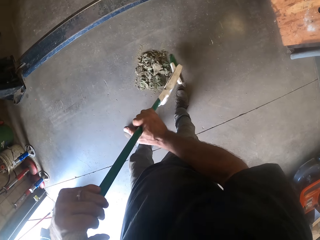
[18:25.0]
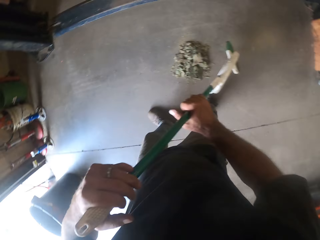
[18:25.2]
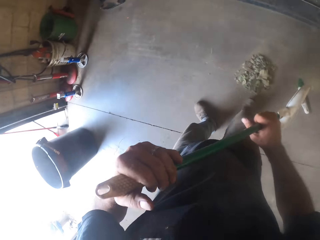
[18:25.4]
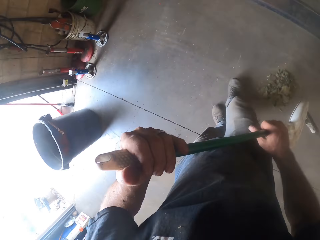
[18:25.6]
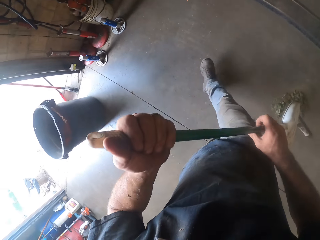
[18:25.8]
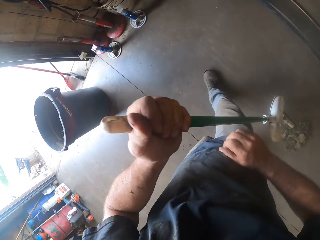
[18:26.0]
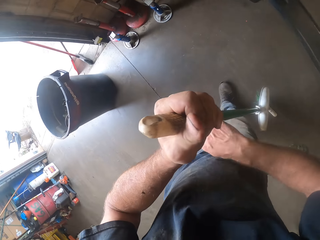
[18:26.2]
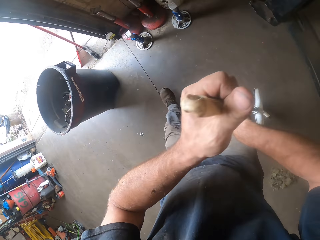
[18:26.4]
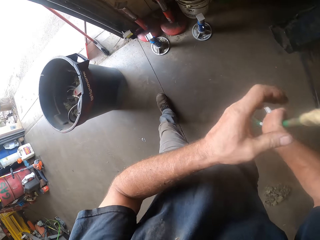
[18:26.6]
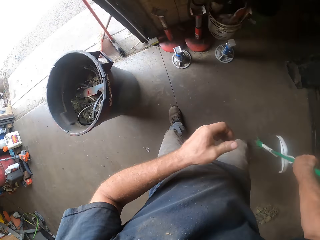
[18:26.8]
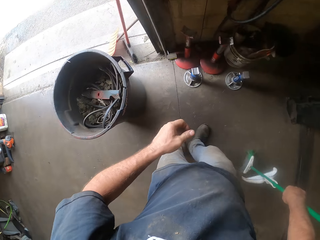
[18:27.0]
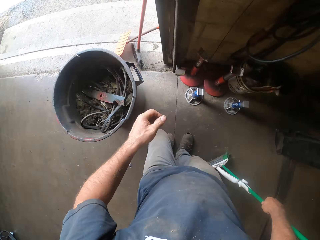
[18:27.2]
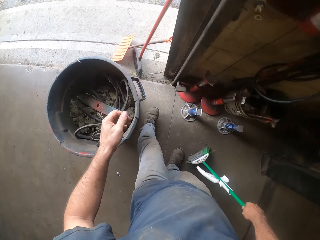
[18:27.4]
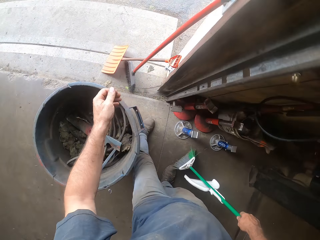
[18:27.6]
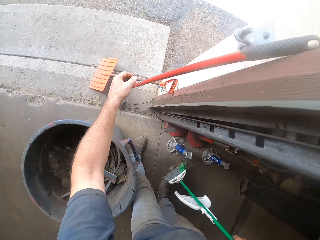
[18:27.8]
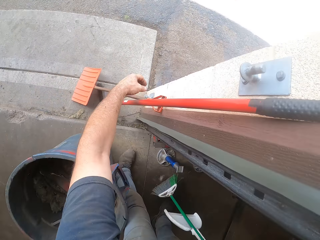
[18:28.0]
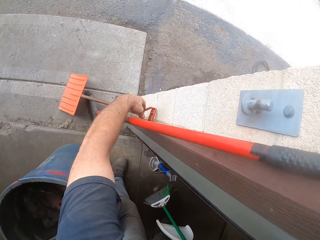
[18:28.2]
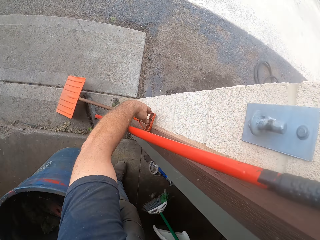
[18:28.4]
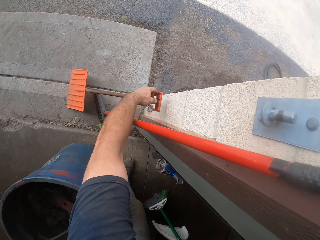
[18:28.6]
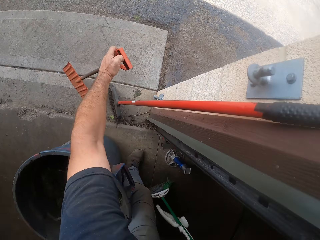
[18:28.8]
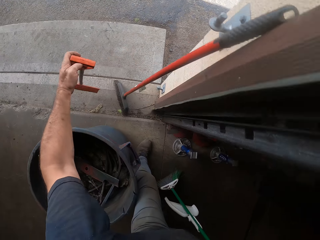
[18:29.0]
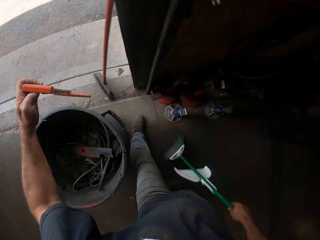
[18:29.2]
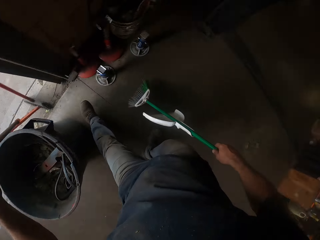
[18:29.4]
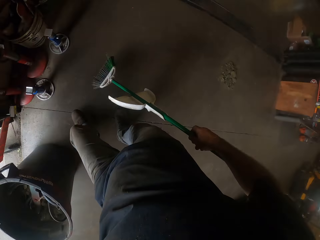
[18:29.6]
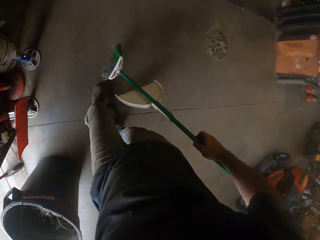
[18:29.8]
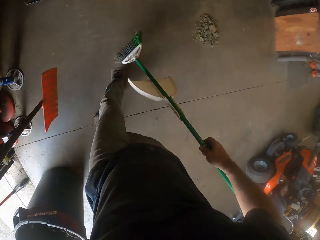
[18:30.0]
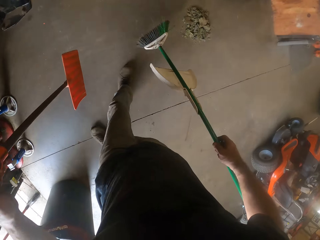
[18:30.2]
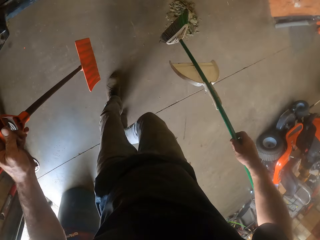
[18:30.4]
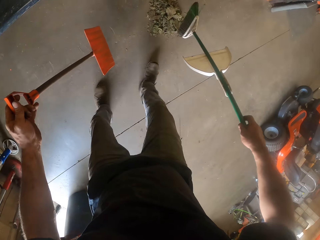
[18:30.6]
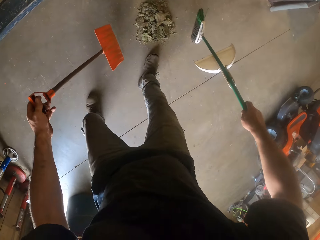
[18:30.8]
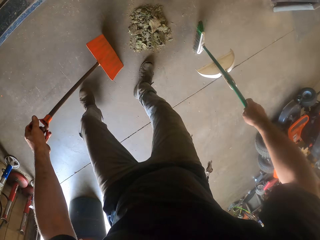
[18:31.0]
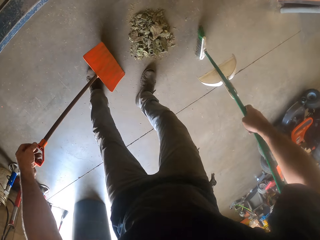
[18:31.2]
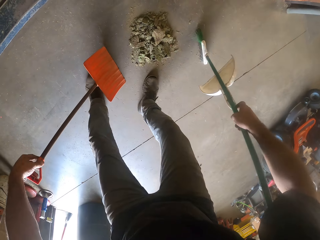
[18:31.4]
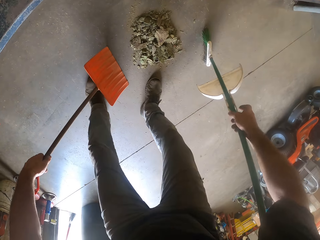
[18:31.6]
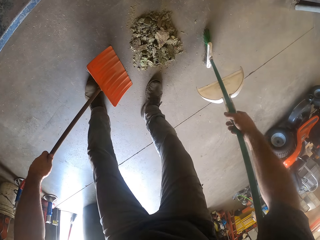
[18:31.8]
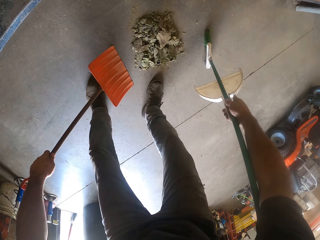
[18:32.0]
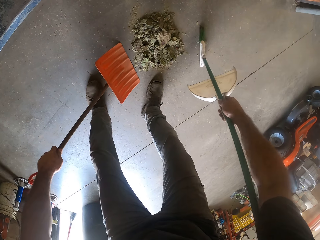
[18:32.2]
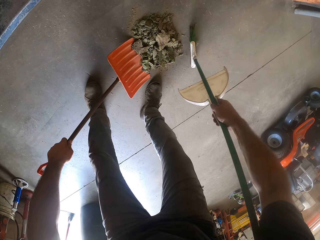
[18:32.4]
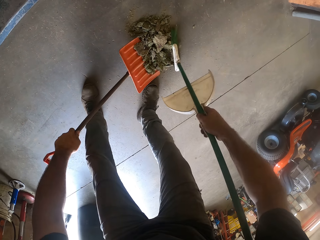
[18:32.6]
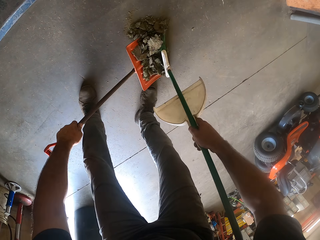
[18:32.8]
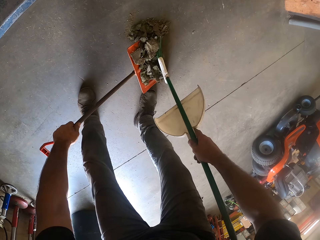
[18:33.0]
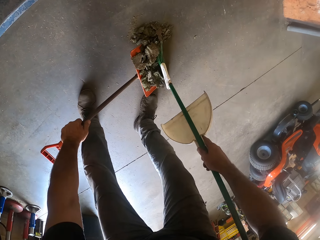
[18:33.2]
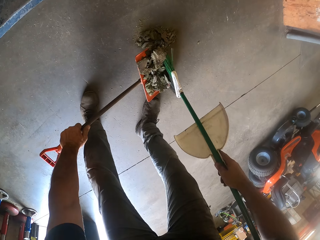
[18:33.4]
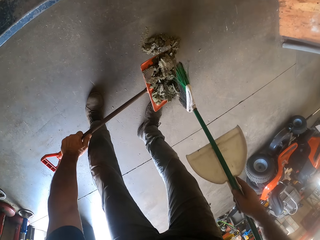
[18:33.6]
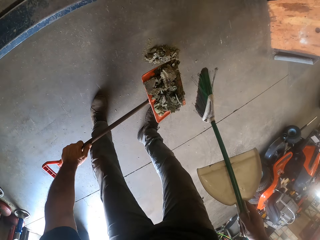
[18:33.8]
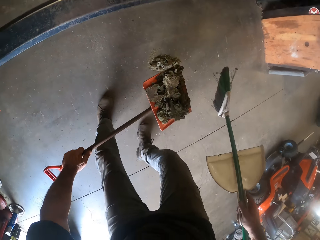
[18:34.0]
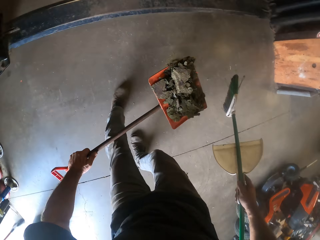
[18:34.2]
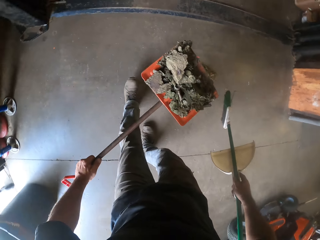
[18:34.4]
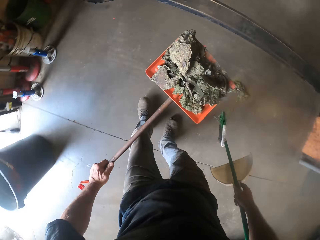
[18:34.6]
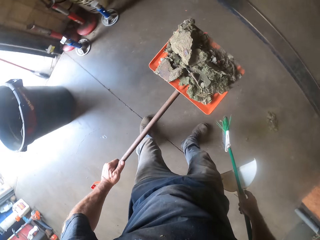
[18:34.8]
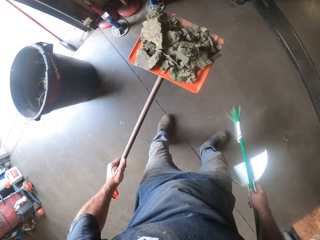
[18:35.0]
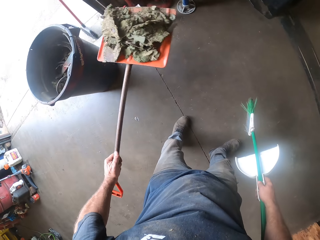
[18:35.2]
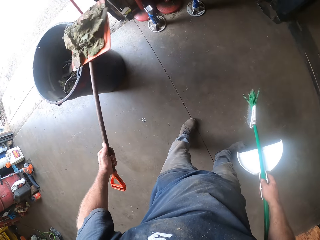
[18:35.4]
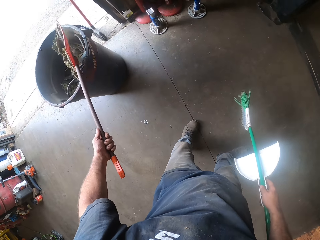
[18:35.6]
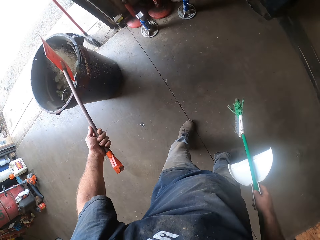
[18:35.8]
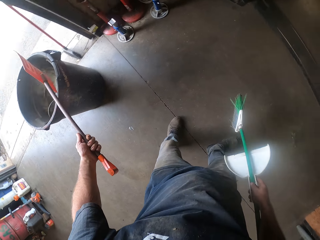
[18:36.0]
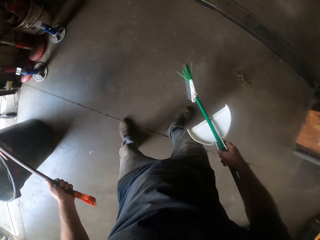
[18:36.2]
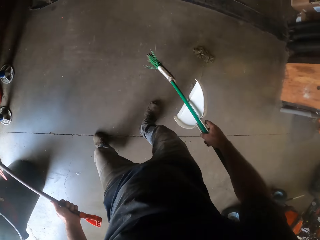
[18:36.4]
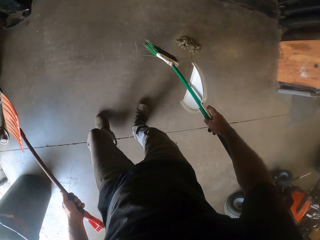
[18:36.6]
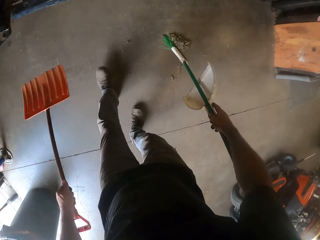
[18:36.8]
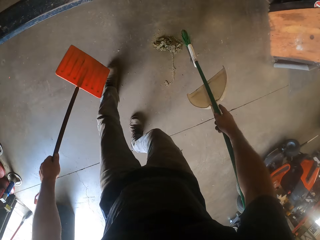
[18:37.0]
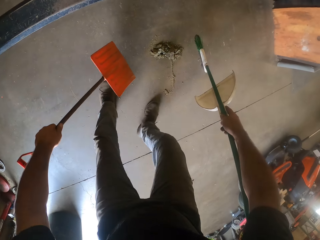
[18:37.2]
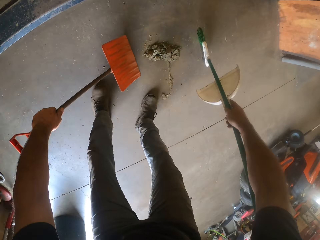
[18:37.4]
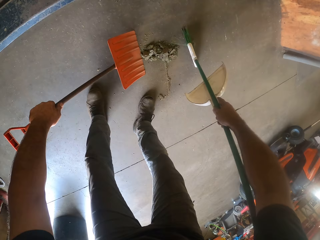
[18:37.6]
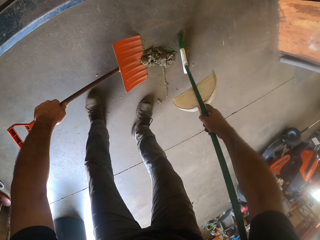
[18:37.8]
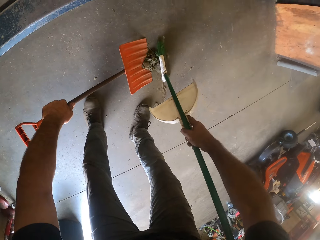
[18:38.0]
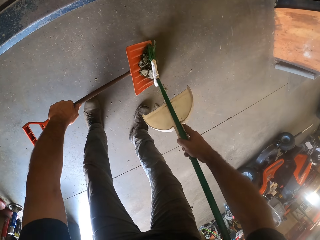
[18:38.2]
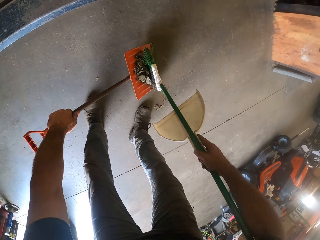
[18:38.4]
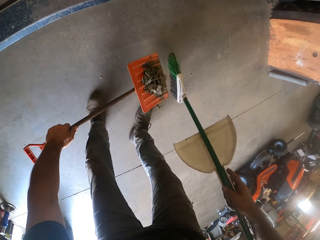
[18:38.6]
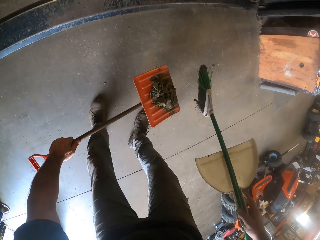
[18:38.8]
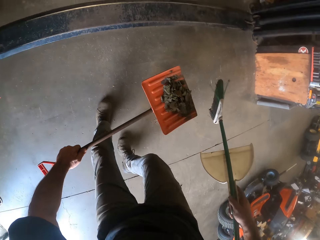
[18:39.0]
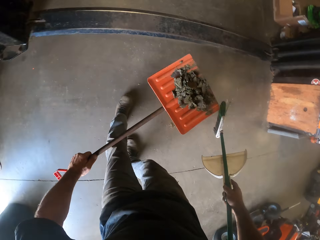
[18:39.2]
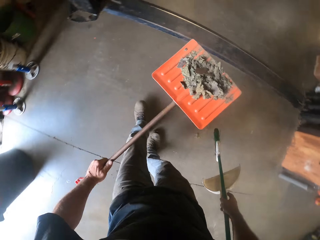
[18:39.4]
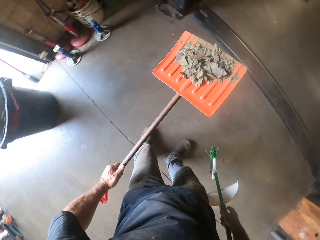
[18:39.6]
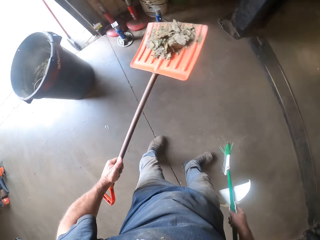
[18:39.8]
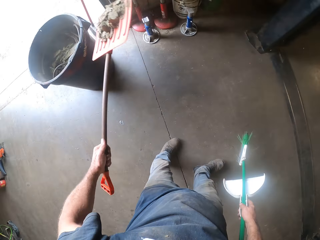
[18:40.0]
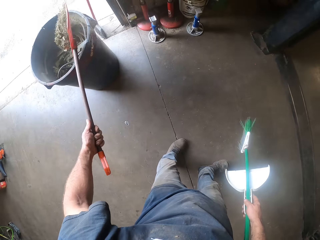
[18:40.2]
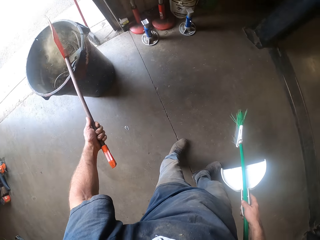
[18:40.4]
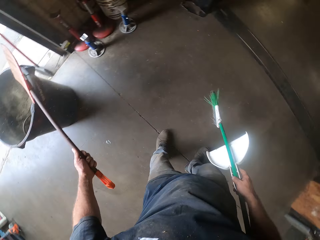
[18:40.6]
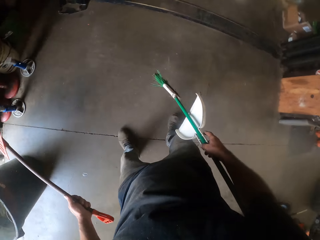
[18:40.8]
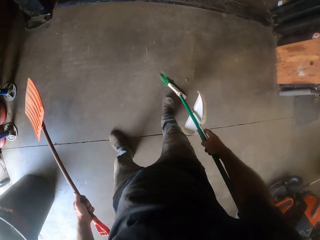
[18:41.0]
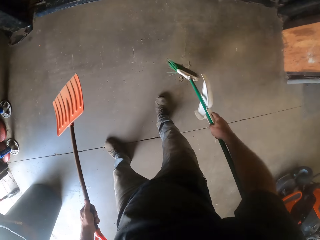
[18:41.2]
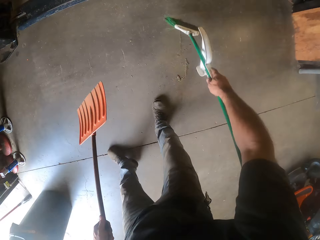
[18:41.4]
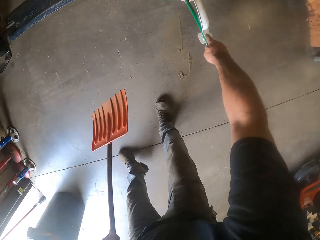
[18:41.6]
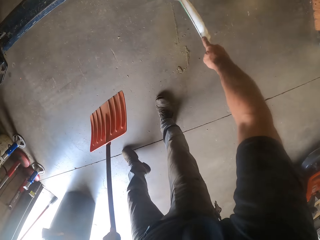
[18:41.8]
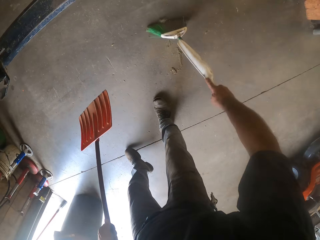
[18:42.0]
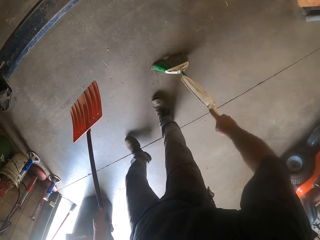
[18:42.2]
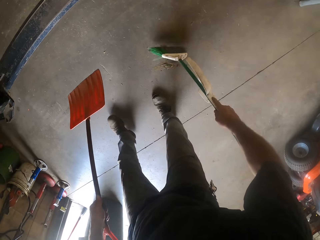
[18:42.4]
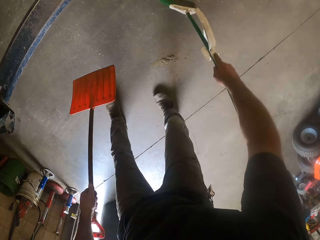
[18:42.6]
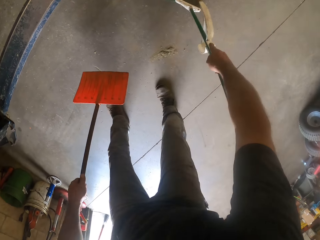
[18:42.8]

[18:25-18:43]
The camera wearer steps out of the workshop. He picks a dustpan outside the workshop with his left hand. He bends down a bit. He sweeps dirt off the floor with the broom in his right hand. He packs the dirt with the dustpan in his left hand. He stands upright. He turns the dirt on the dustpan into a bin in the workshop. He sweeps dirt off the floor with the broom in his right hand. He bends down a bit. He packs the dirt with the dustpan in his left hand. He stands upright. He turns the dirt on the dustpan into the bin in the workshop. He bends down a bit. He sweeps dirt off the floor with the broom in his right hand.

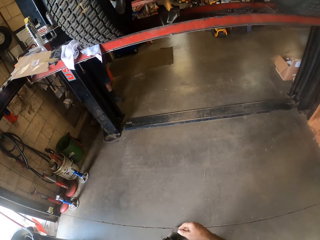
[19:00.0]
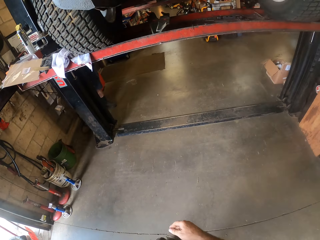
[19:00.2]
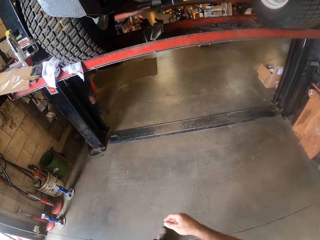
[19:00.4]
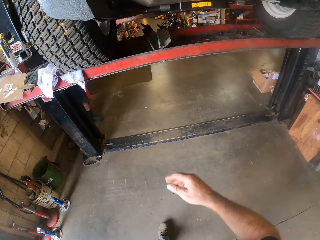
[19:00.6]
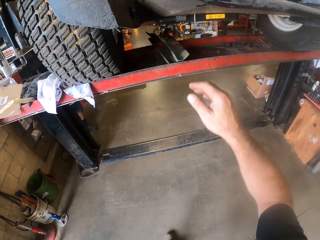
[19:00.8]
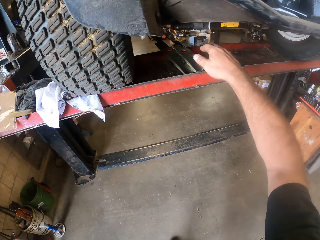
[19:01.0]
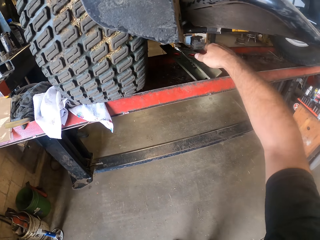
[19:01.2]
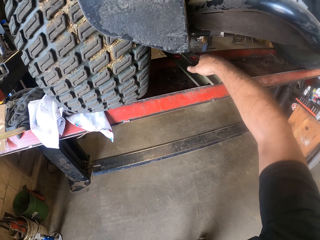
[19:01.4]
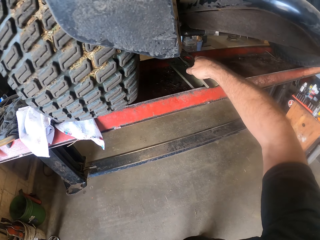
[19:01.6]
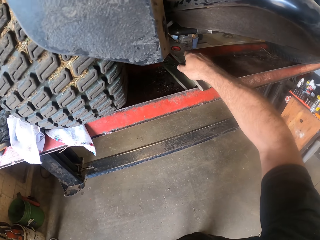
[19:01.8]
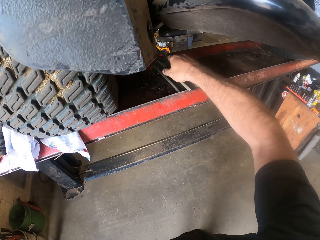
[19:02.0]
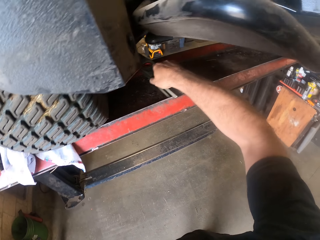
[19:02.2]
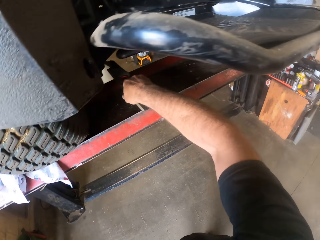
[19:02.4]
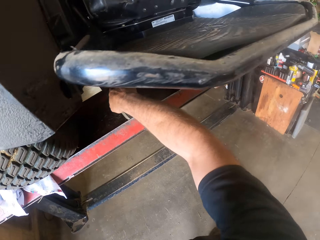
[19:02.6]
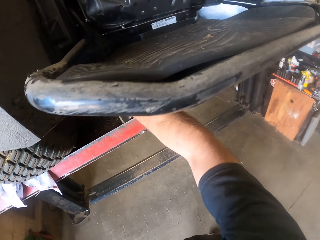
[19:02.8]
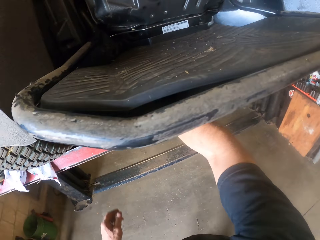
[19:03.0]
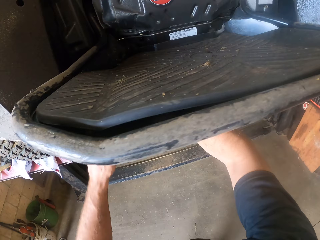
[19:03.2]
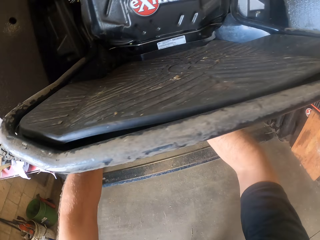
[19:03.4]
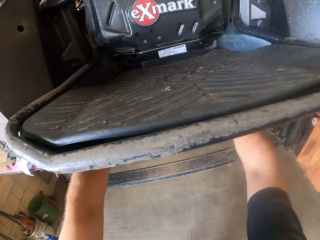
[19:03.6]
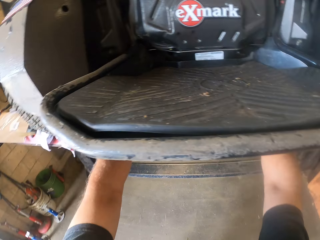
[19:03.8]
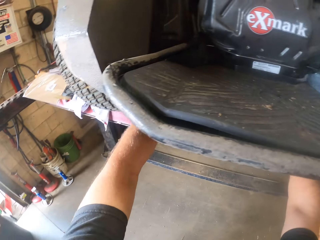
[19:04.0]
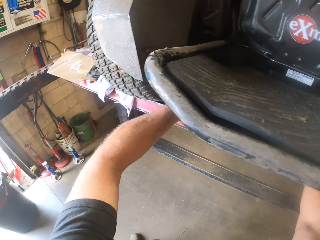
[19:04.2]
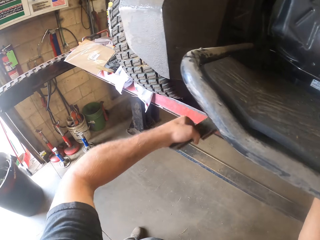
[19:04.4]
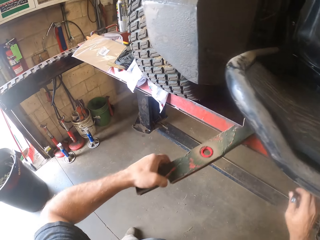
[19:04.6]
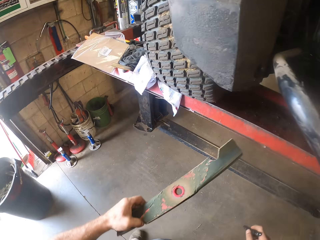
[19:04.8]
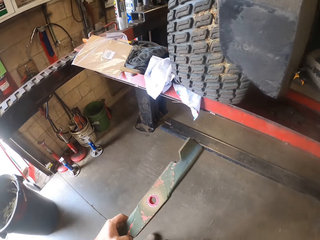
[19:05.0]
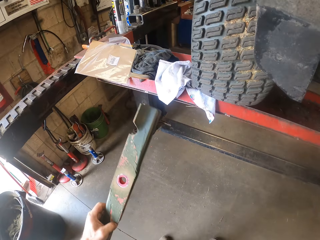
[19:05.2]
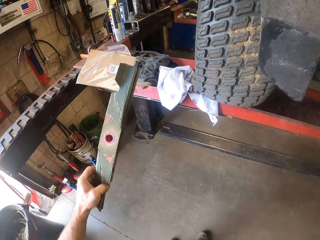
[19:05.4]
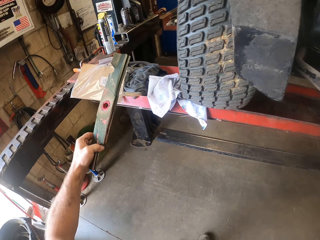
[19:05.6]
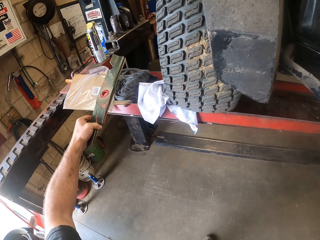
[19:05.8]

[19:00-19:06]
The camera wearer puts the phone back in his pocket with his left hand. He picks up a blade in an auto lift with his right hand. He puts his left hand in the auto lift. He picks up a metal bar with his left hand.
